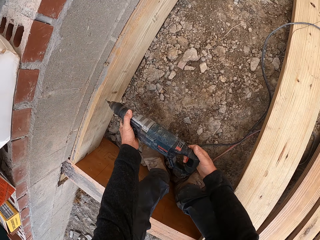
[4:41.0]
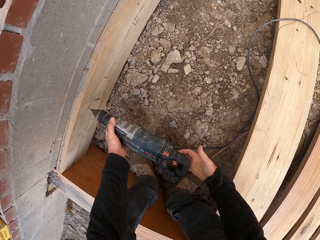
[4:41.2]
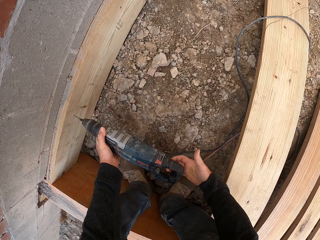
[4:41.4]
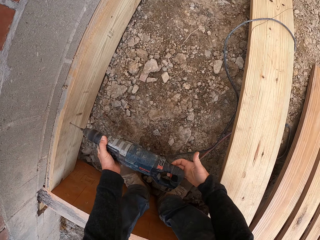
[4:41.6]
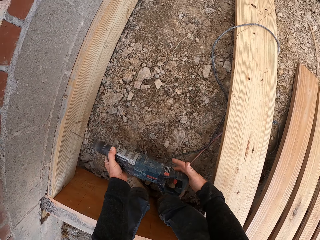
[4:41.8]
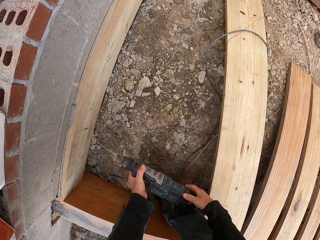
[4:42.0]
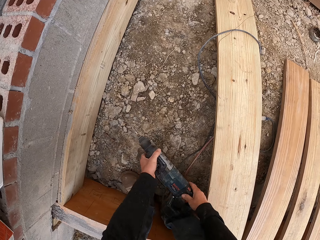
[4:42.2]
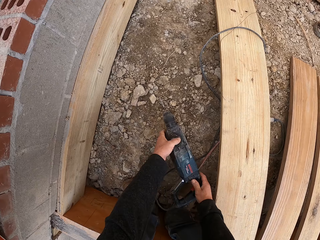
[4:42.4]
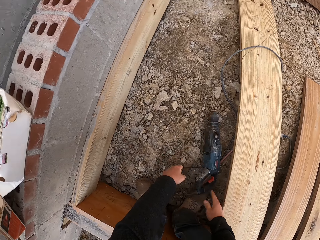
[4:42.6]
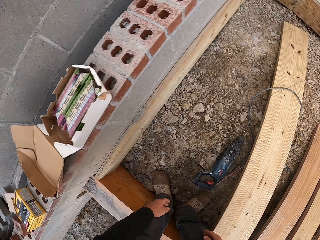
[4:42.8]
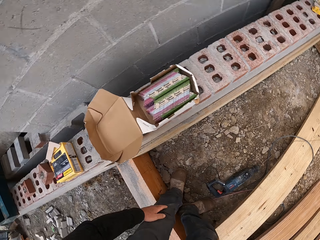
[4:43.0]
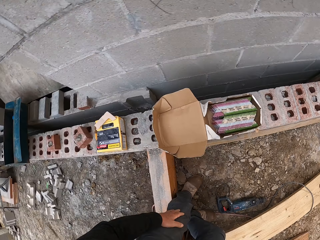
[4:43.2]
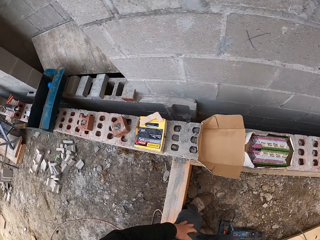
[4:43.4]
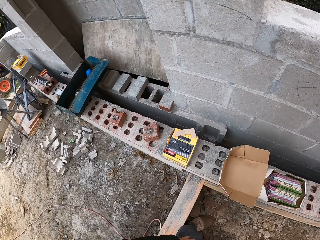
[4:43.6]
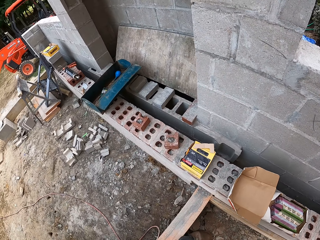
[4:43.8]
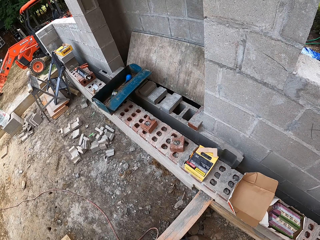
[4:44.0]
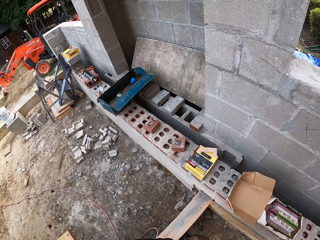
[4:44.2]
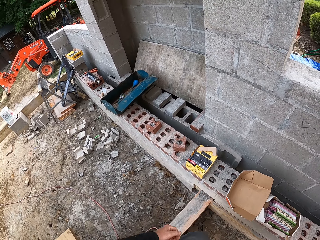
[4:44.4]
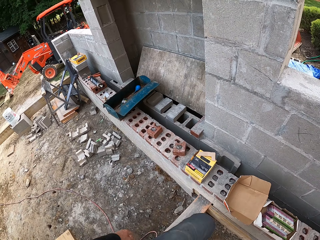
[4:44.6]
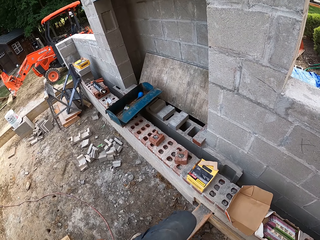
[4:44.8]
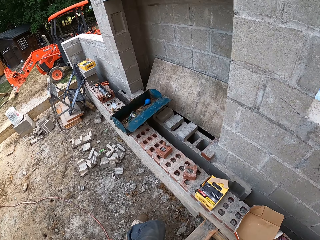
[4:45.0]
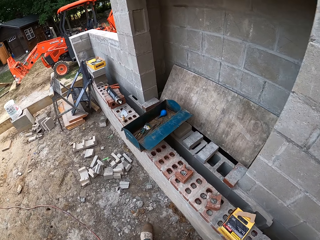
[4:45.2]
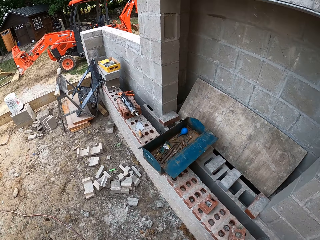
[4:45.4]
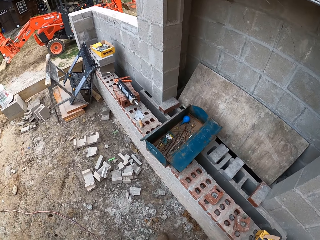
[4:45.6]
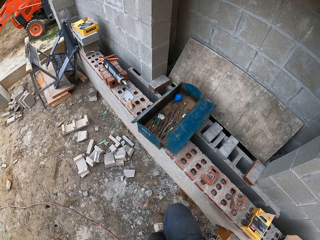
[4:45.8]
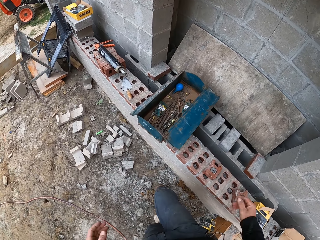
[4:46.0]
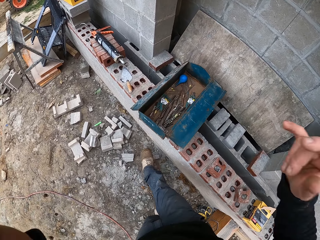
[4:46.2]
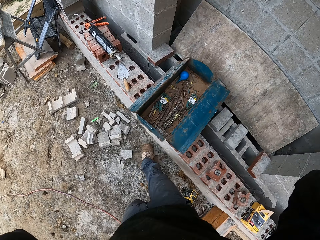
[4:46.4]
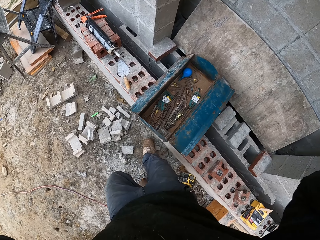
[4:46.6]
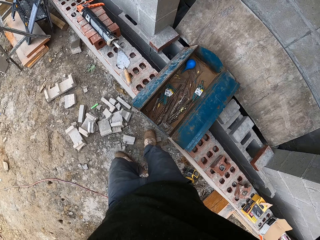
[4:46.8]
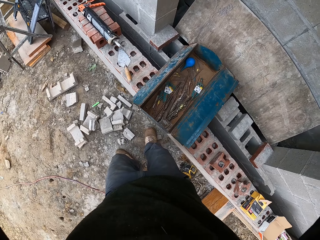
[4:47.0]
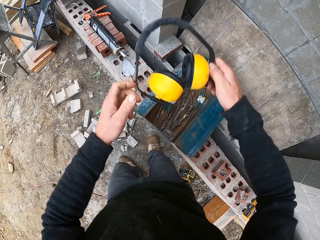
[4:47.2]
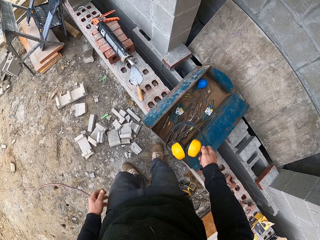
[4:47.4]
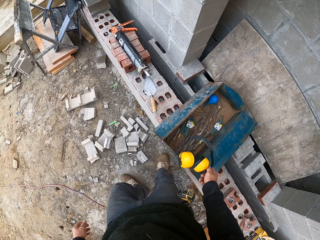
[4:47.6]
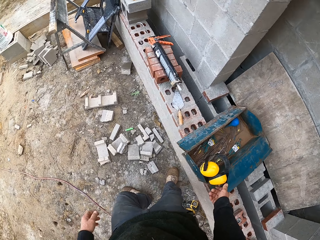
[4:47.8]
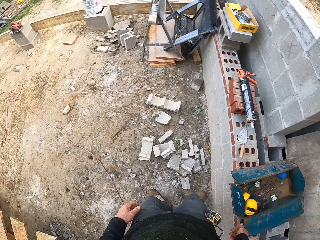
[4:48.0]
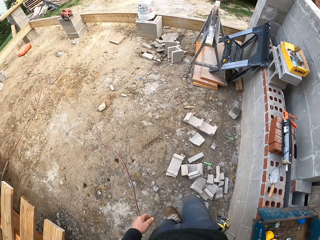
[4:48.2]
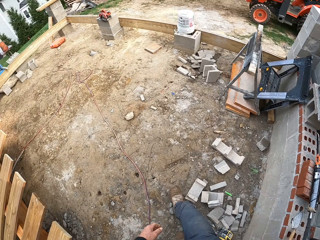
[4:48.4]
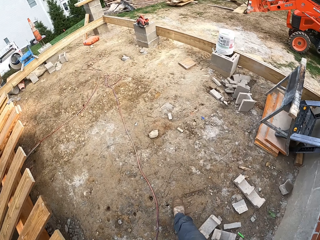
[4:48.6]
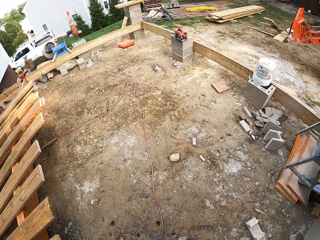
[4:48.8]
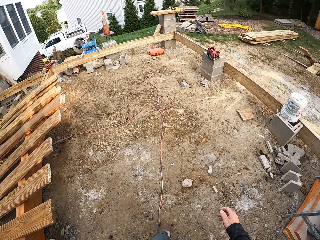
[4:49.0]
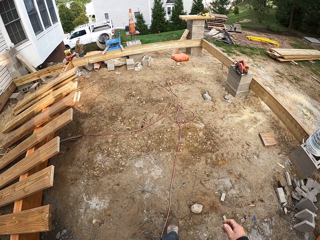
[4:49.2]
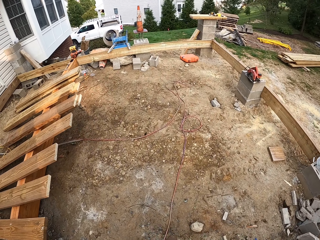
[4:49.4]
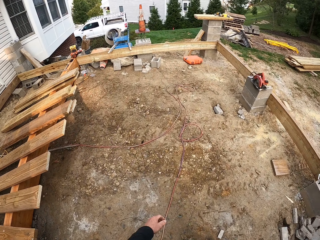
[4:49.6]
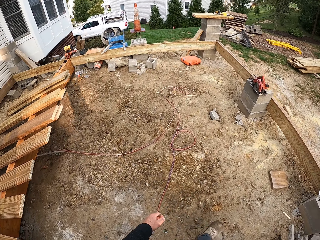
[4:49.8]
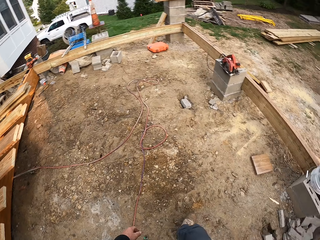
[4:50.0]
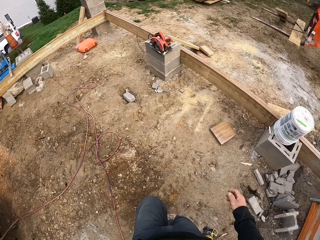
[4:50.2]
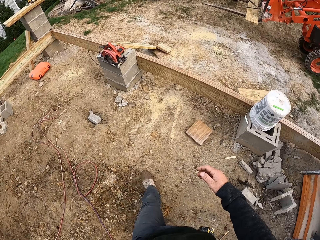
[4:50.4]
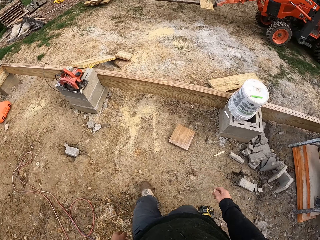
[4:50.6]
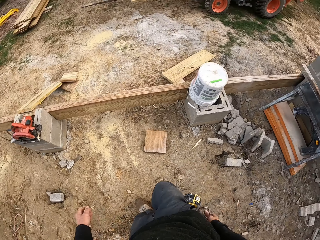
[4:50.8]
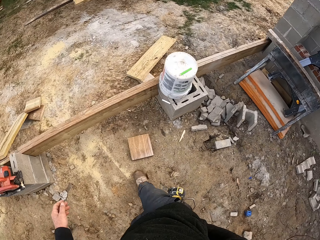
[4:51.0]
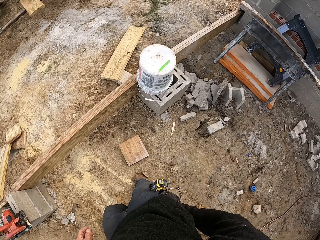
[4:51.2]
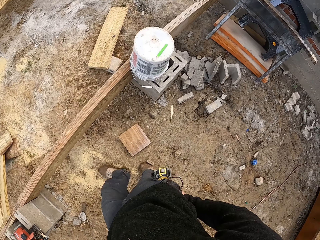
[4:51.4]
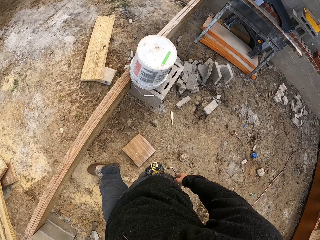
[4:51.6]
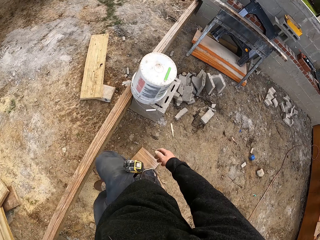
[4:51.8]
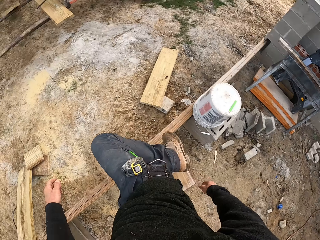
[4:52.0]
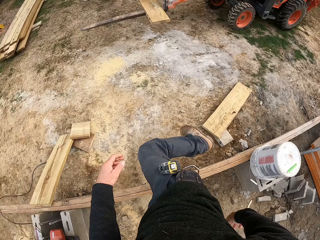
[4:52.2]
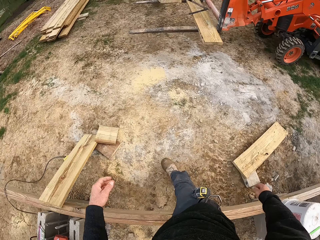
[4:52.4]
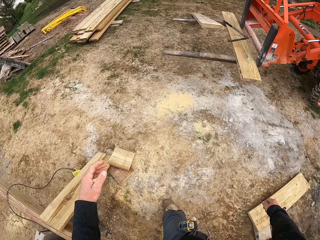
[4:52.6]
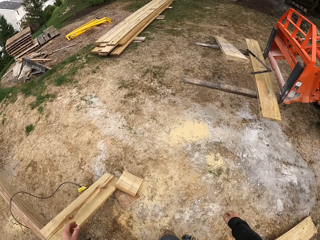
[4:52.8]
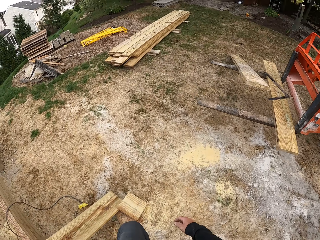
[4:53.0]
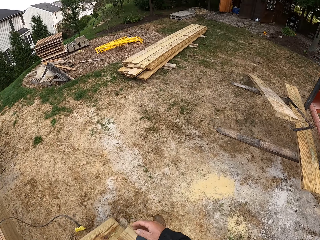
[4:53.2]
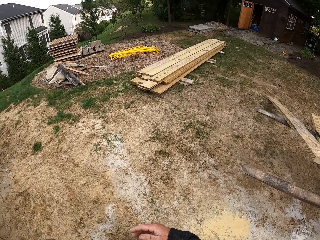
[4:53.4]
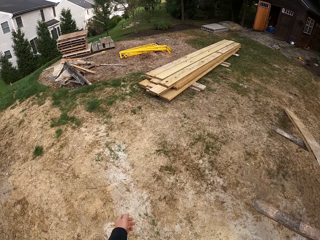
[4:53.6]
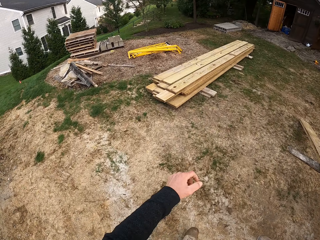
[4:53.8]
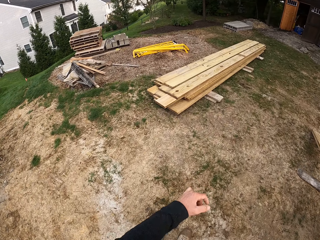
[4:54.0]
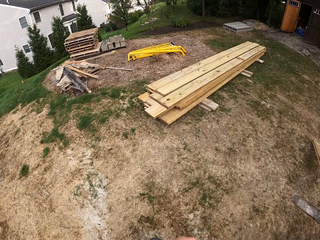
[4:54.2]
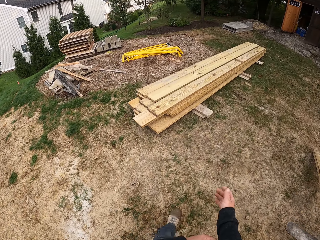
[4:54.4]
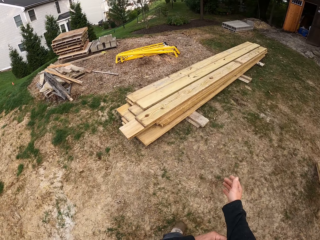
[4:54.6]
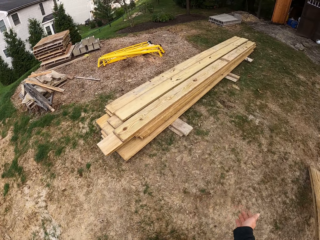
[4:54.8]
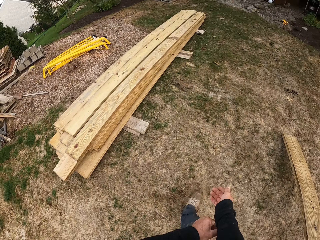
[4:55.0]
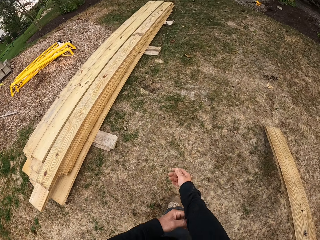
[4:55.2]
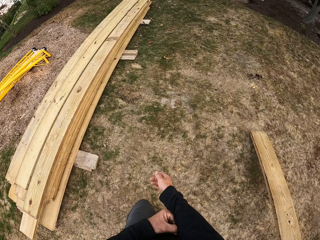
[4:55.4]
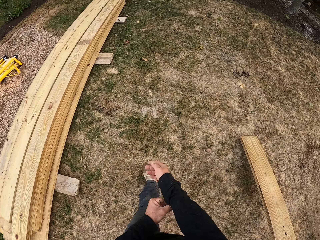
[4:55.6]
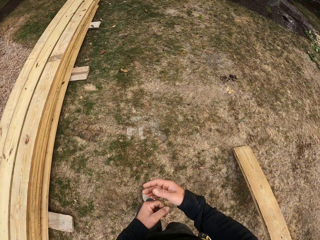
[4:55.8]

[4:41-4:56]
The camera wearer places the drill on the floor. They stand and walk along the wall. They pick the headphones. They put down the headphones. They walk around the construction site. They jump over the wood. They walk.

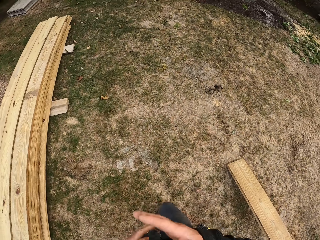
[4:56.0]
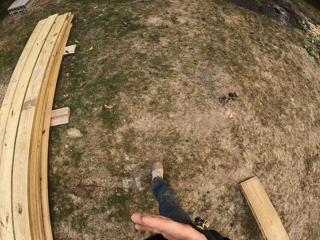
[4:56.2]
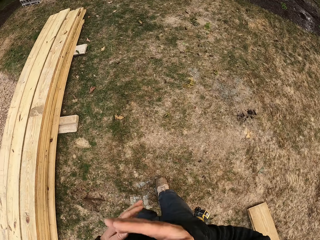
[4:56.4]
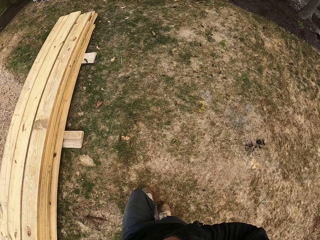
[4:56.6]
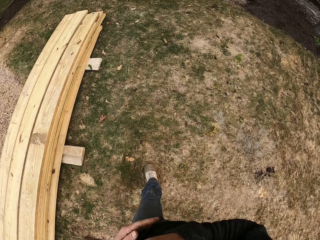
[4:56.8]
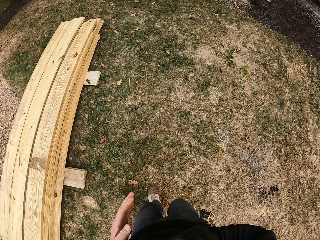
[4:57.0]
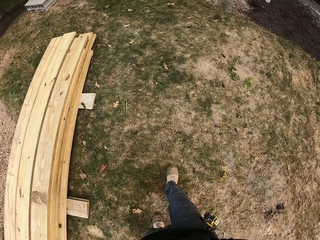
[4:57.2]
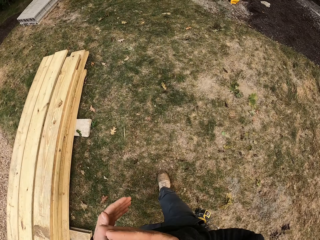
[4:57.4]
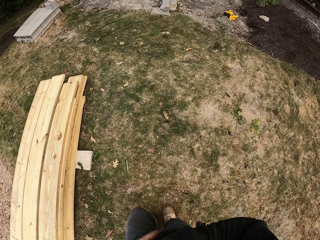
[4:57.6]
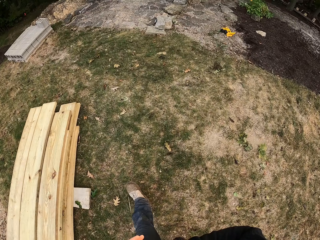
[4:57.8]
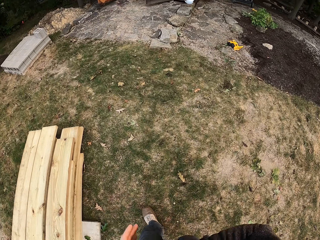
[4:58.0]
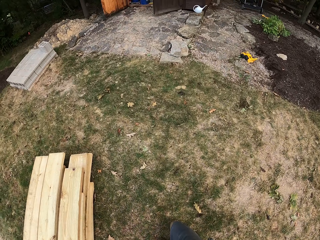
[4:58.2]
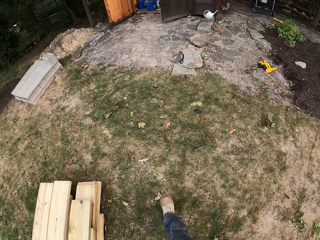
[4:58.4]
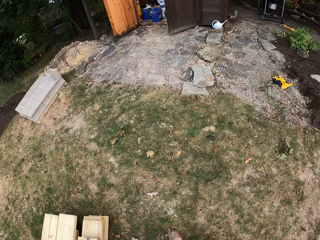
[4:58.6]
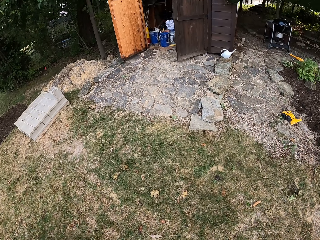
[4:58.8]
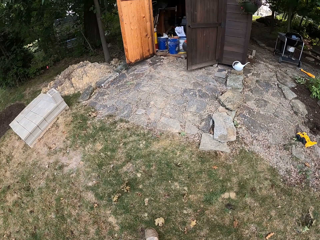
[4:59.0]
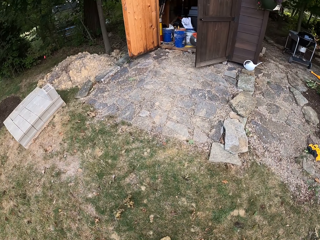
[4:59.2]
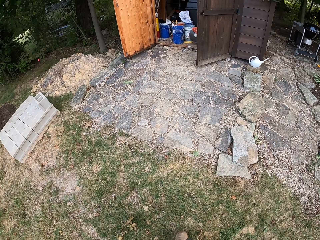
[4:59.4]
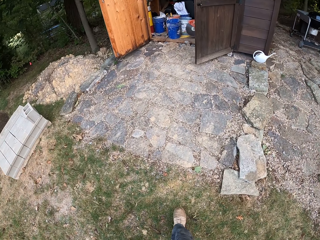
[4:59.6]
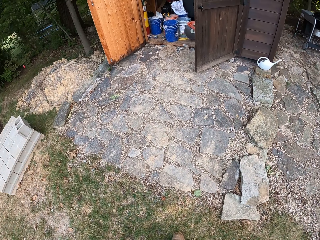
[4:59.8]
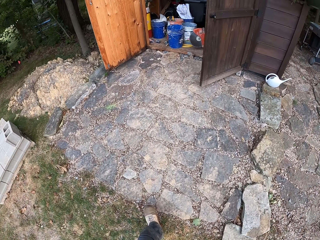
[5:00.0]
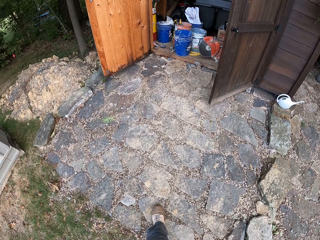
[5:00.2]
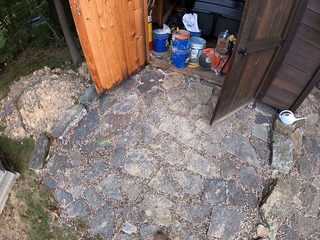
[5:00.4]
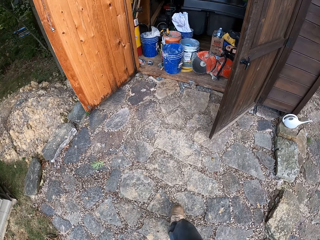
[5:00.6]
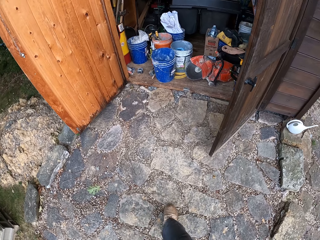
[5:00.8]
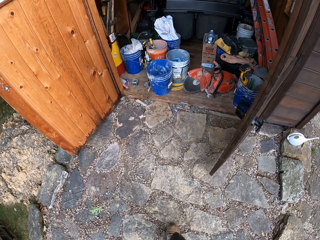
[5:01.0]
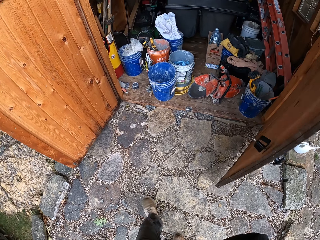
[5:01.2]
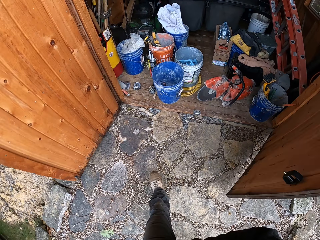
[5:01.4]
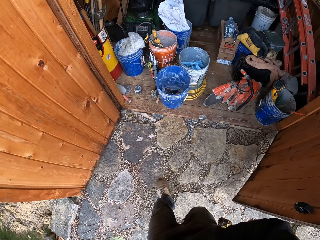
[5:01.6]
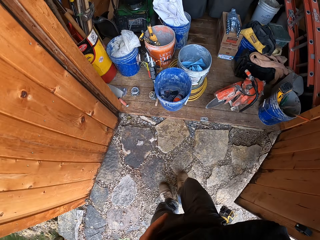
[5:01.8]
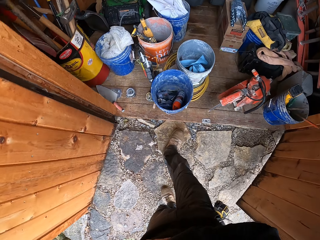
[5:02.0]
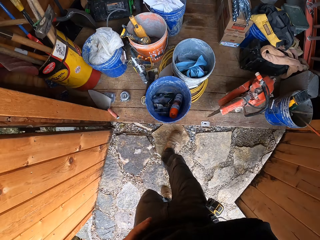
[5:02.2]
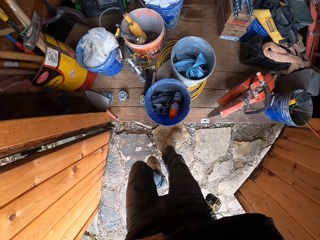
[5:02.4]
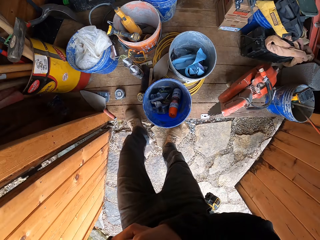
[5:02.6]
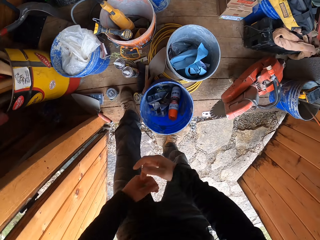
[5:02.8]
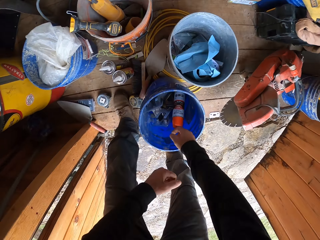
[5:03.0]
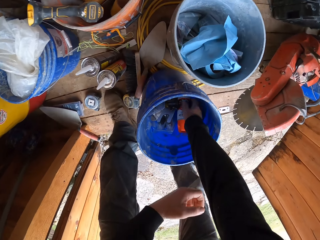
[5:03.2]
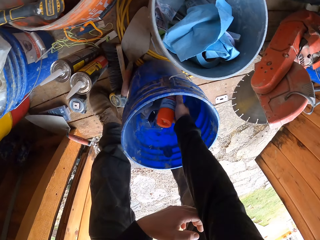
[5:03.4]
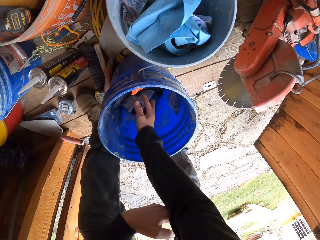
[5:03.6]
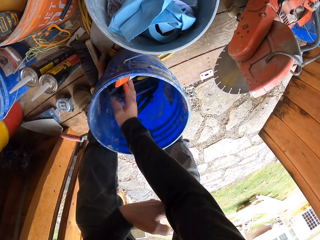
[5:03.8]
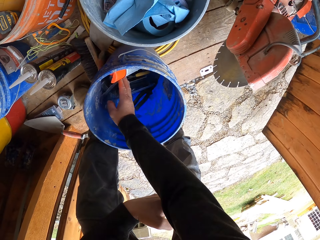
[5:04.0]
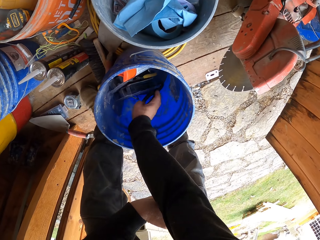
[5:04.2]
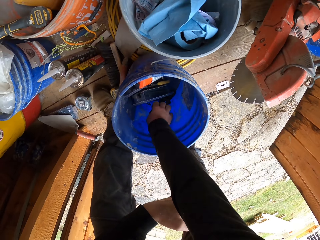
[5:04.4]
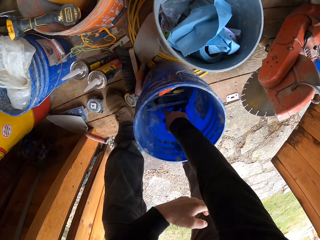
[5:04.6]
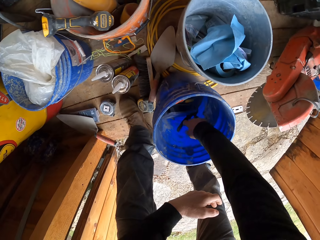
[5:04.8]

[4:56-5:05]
The camera wearer bends.
